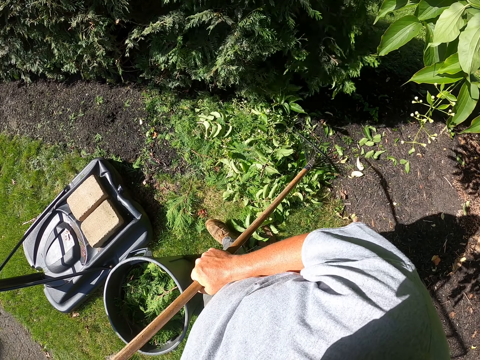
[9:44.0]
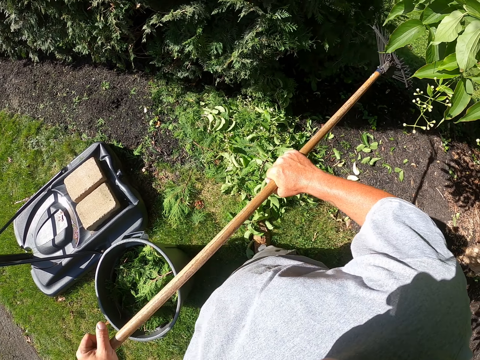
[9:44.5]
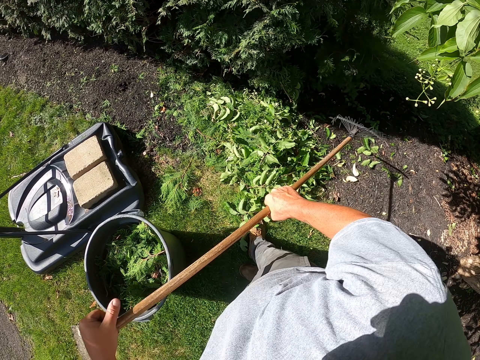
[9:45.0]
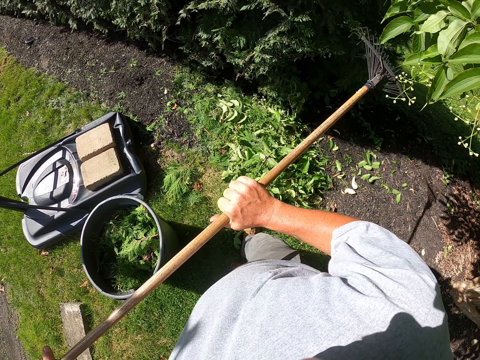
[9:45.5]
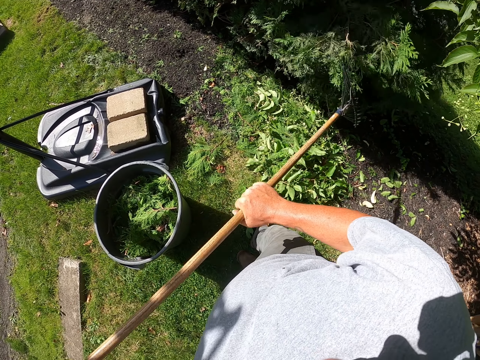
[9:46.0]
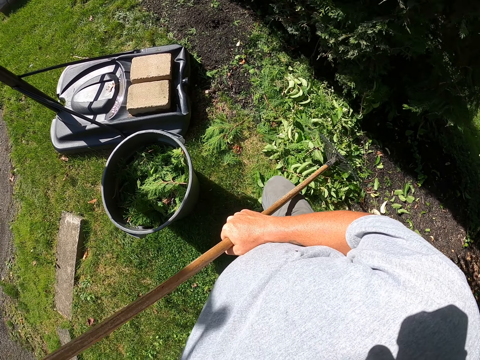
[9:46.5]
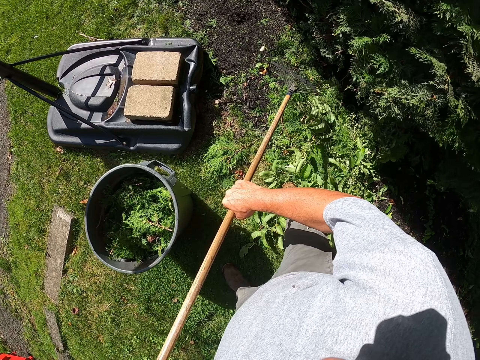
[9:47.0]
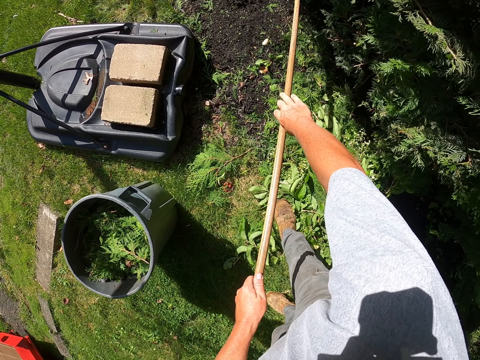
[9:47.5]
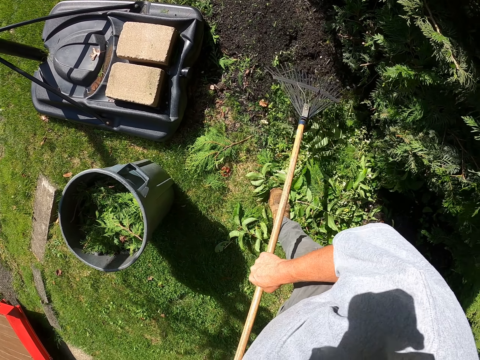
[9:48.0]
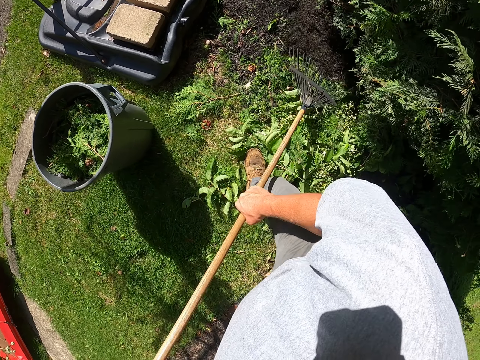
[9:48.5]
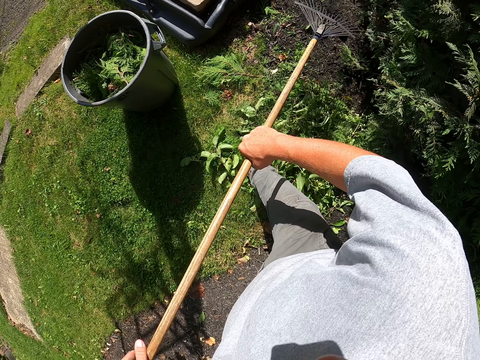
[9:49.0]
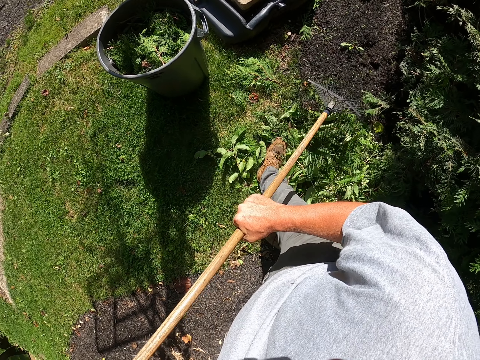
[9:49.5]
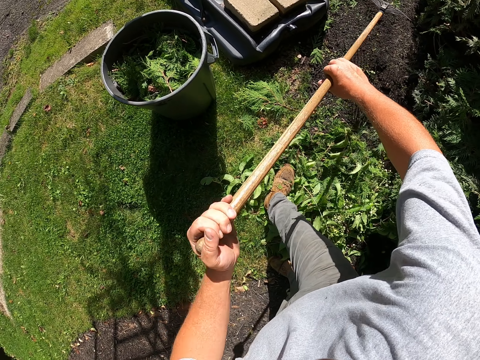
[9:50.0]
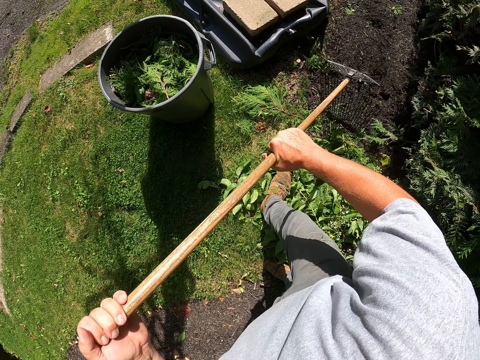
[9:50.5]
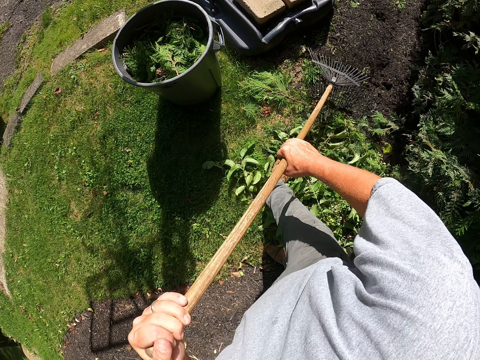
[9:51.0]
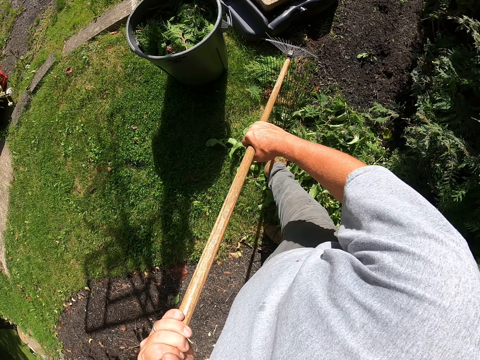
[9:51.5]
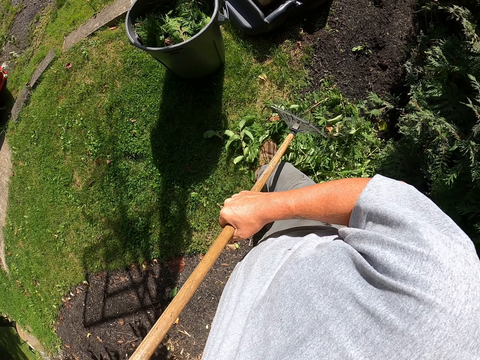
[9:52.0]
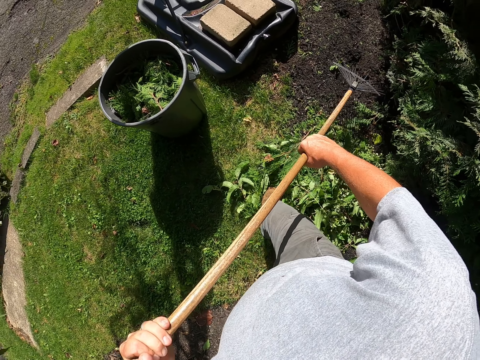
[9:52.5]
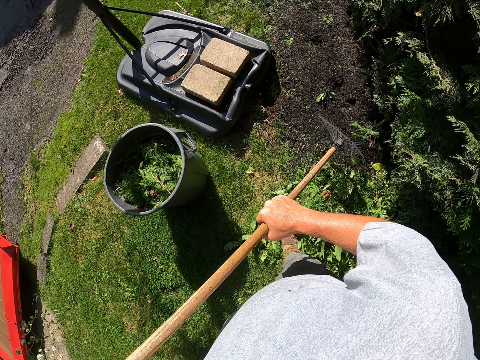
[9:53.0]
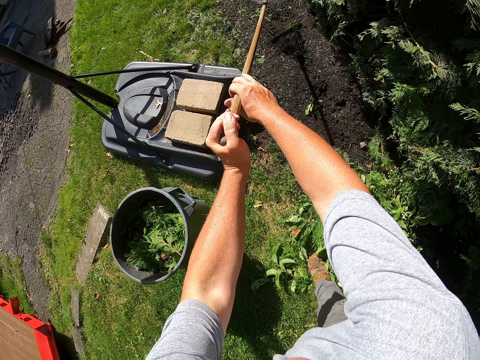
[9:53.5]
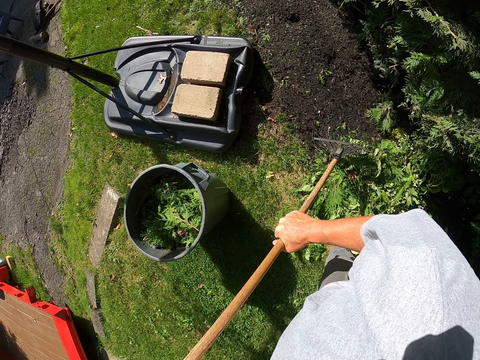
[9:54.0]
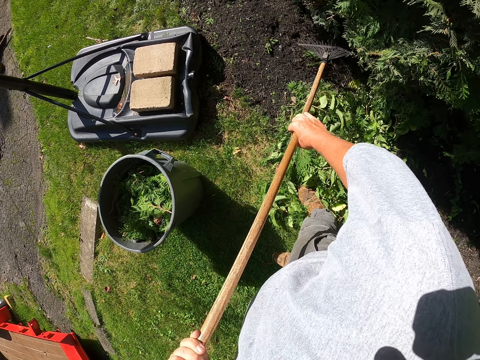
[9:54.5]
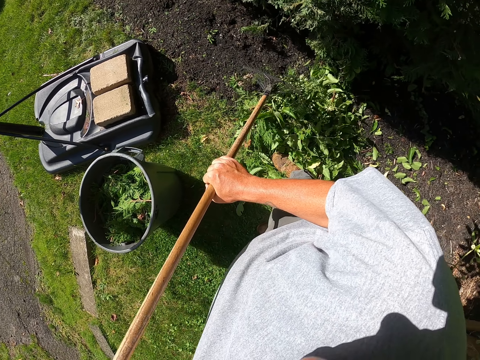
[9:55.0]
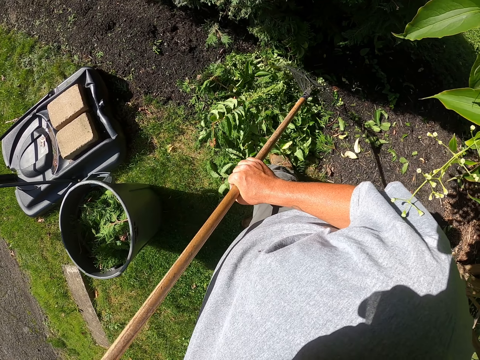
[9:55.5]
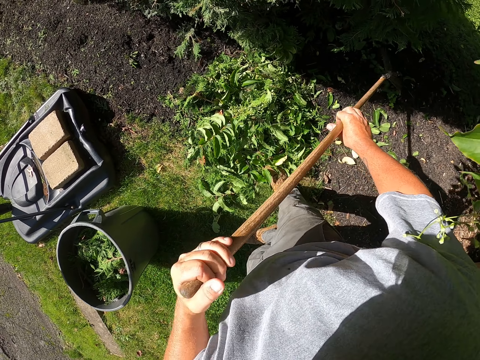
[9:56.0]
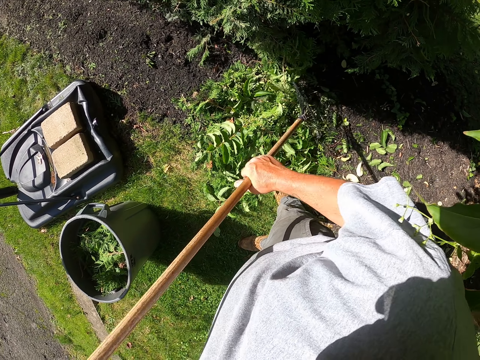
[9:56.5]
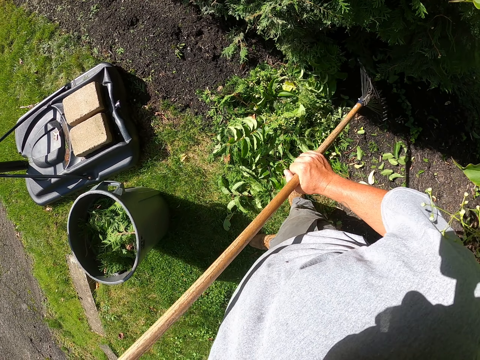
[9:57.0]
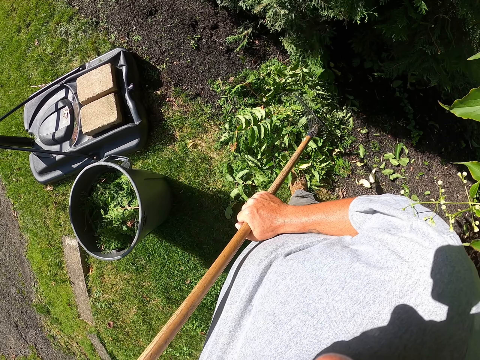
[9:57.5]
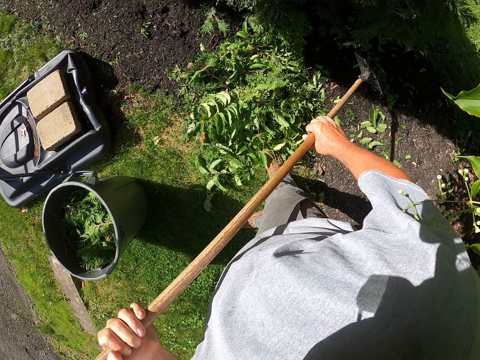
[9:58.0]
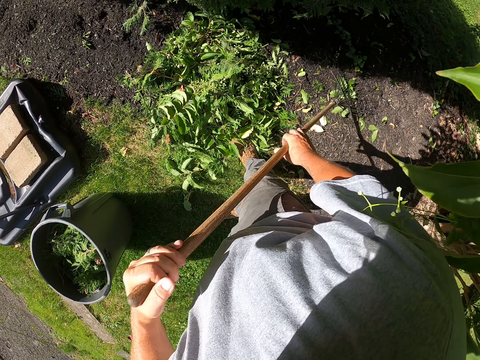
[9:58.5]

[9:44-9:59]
The camera wearer removes dirt from the trees with the rake. They pull the dirt with the rake.

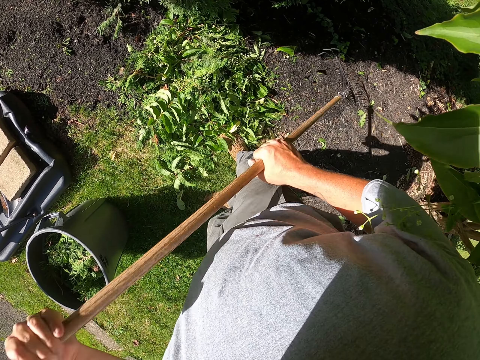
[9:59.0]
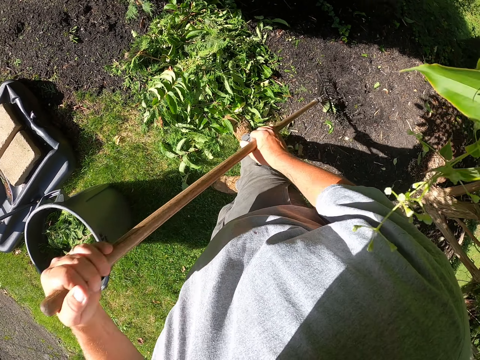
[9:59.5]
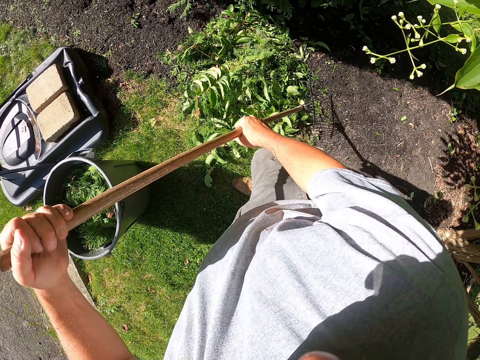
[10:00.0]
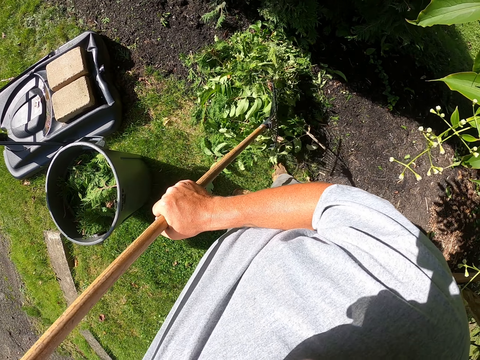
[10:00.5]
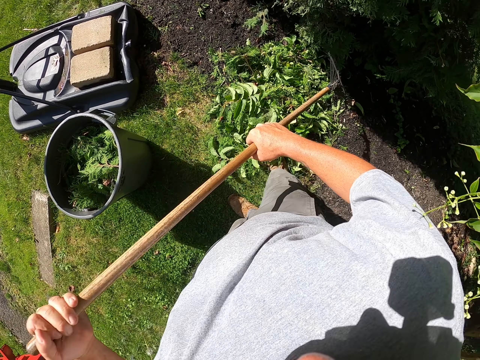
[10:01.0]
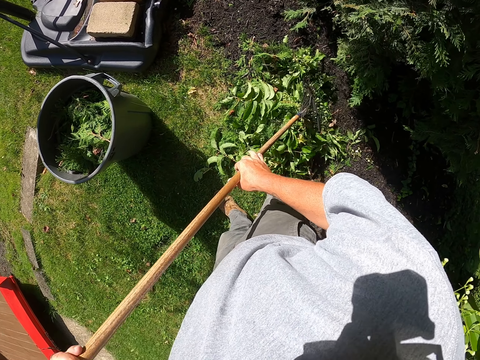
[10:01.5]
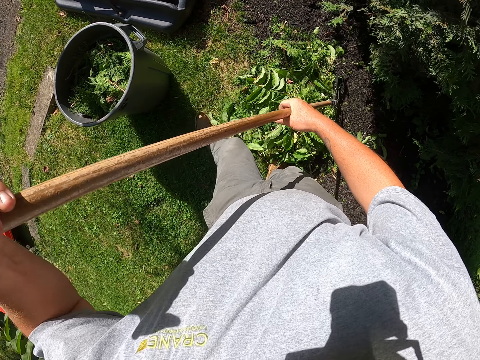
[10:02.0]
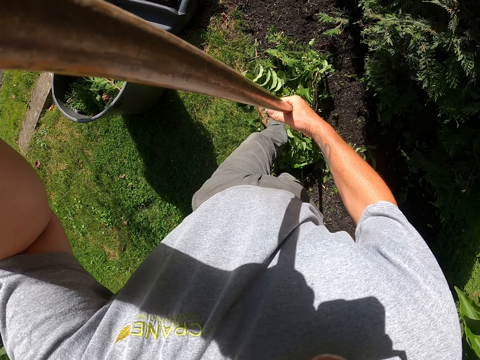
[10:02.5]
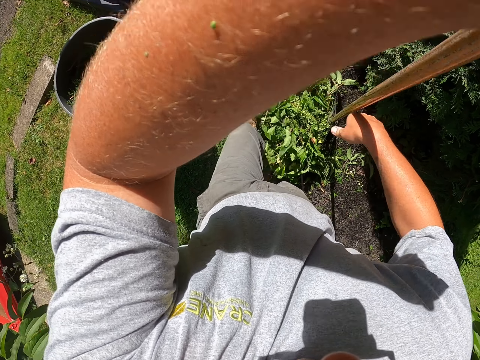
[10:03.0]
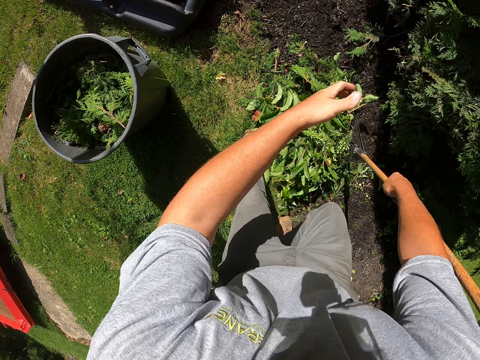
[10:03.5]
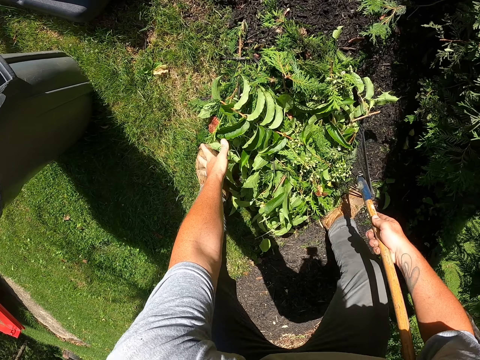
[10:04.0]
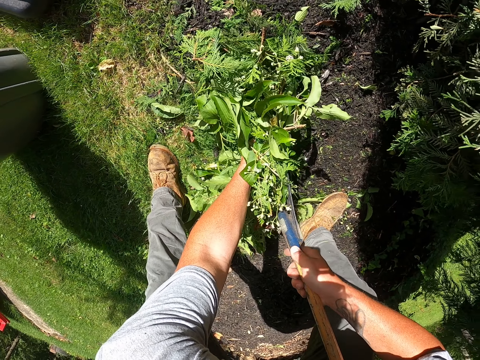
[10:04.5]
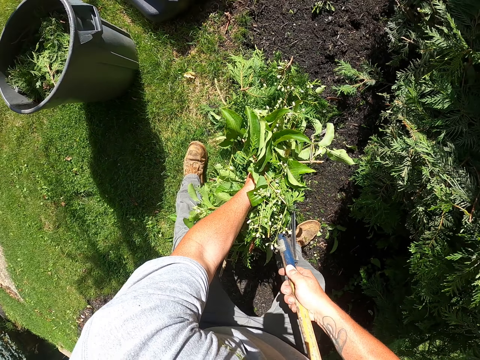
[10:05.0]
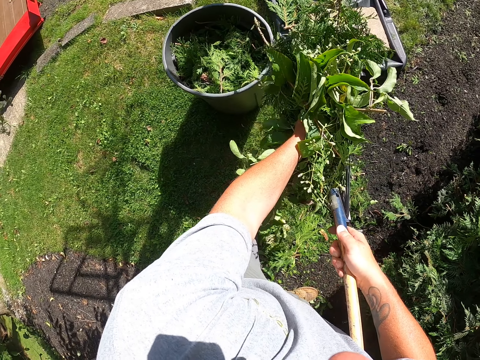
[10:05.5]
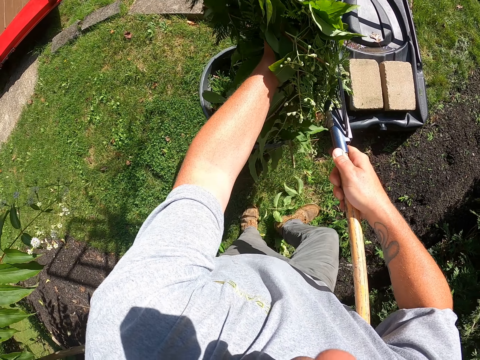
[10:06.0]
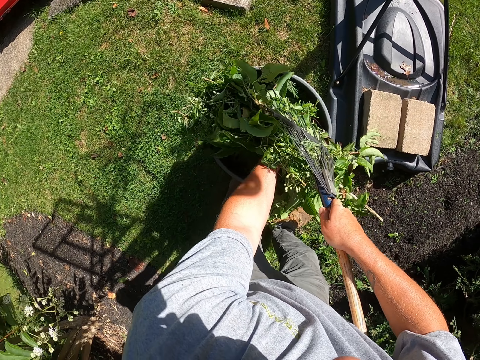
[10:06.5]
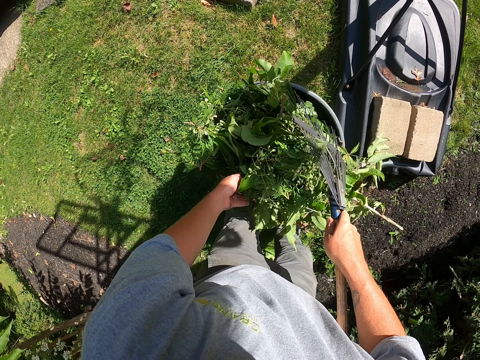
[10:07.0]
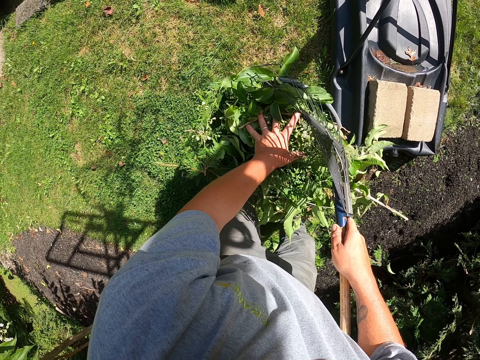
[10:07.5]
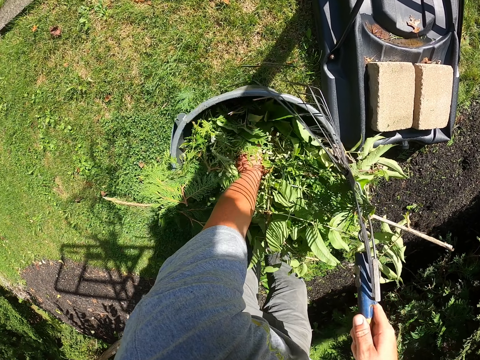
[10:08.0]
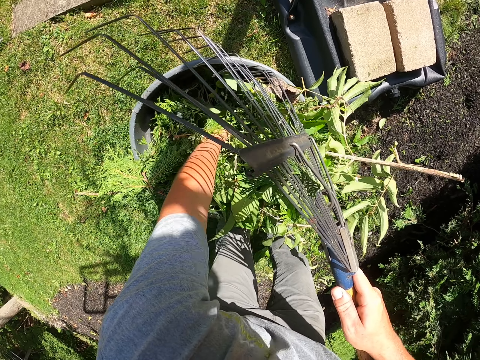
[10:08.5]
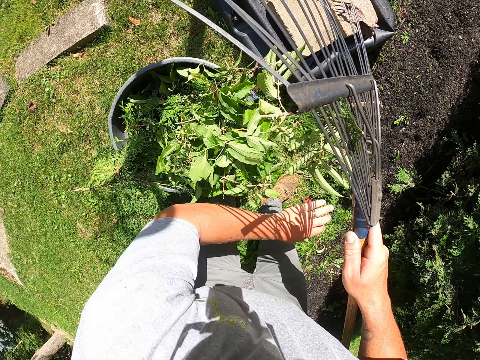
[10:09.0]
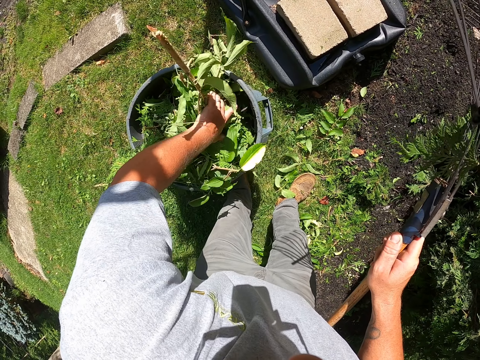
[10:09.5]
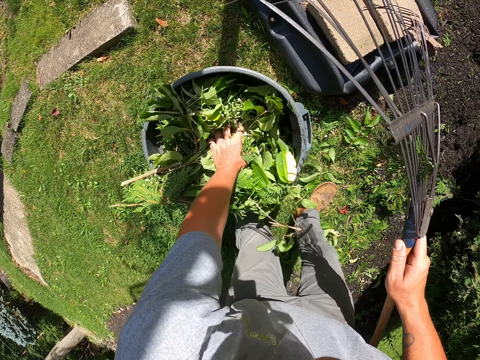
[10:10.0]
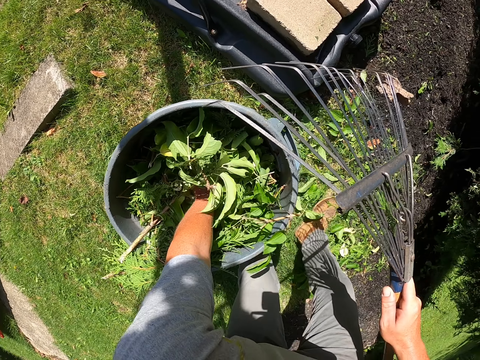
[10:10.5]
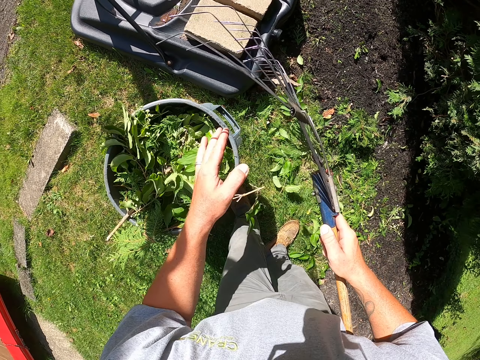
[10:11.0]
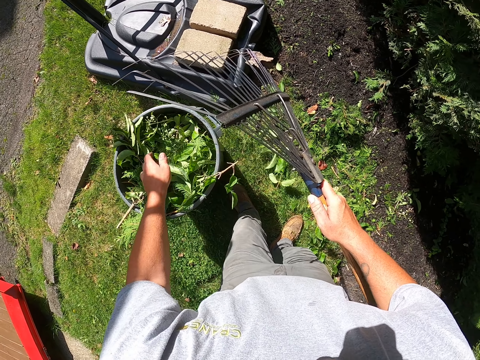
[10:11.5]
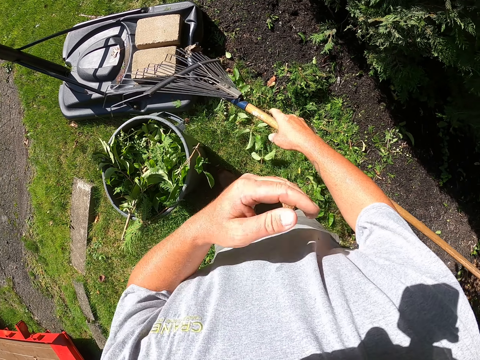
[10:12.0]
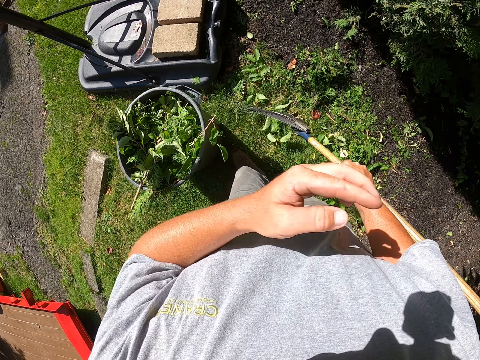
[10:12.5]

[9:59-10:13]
The camera wearer picks up the dirt with the hand and the rake. They put the dirt in the litter bin bucket. They press the dirt with the hand.
